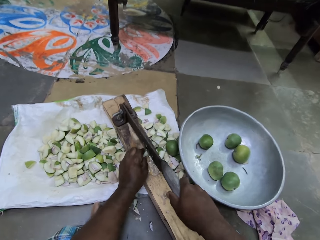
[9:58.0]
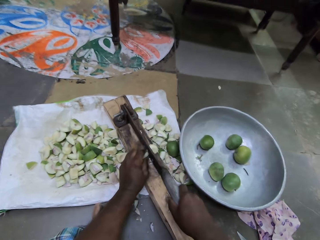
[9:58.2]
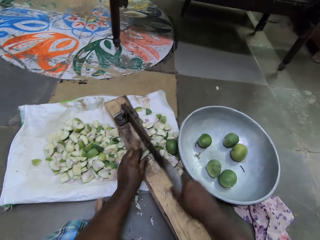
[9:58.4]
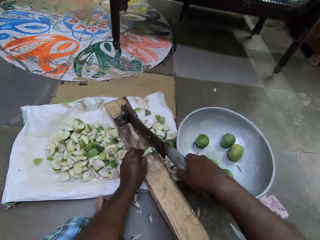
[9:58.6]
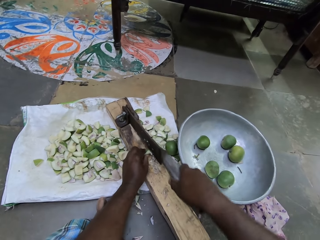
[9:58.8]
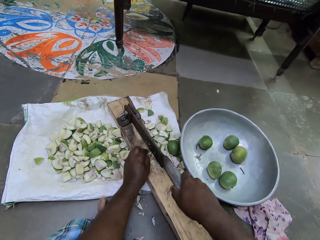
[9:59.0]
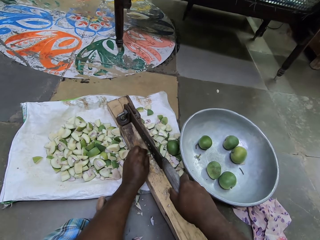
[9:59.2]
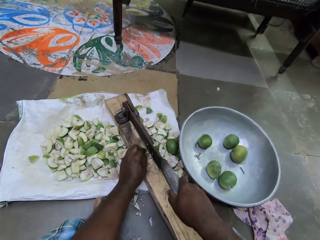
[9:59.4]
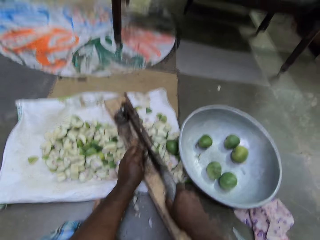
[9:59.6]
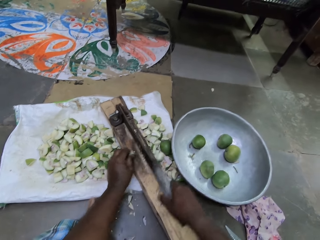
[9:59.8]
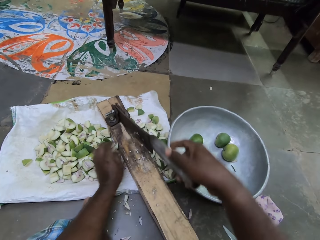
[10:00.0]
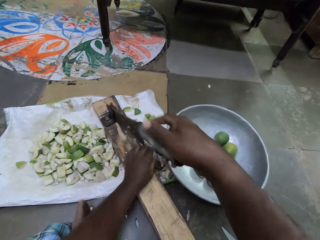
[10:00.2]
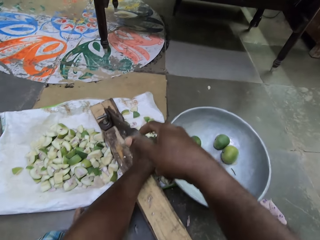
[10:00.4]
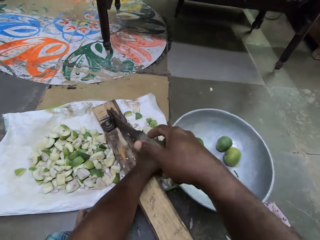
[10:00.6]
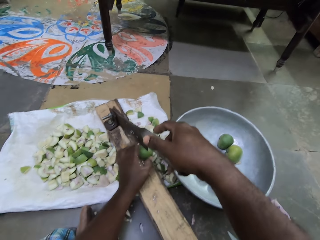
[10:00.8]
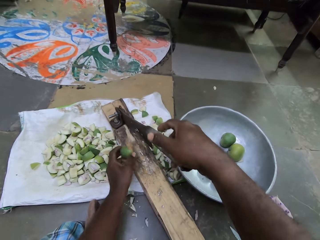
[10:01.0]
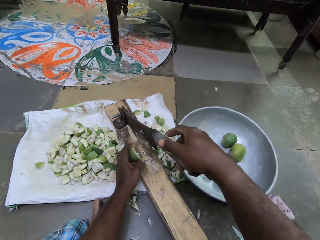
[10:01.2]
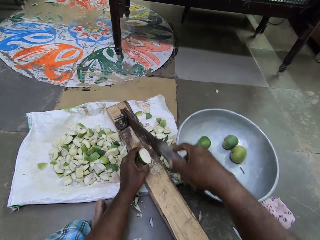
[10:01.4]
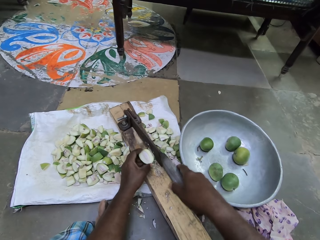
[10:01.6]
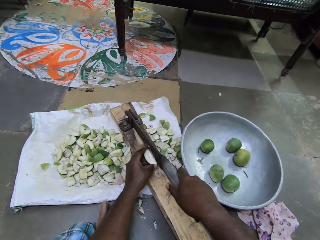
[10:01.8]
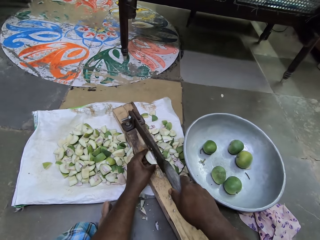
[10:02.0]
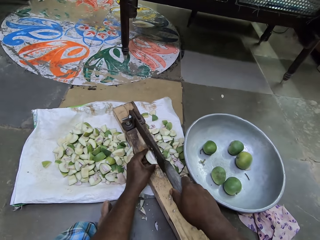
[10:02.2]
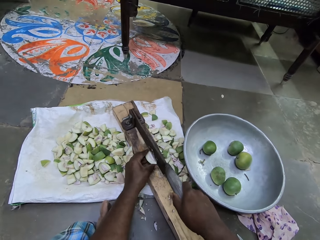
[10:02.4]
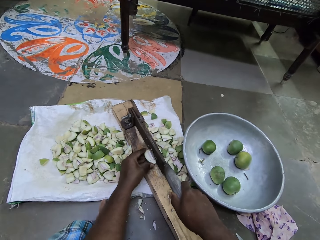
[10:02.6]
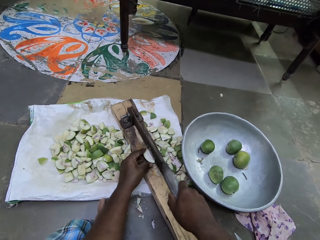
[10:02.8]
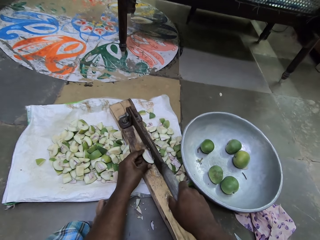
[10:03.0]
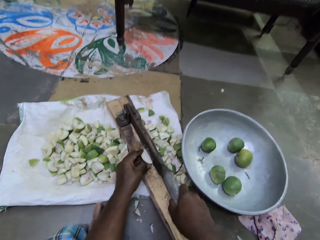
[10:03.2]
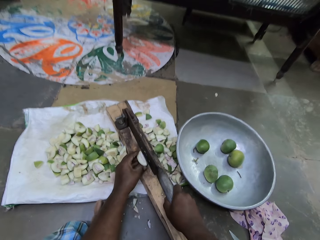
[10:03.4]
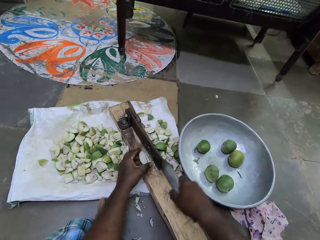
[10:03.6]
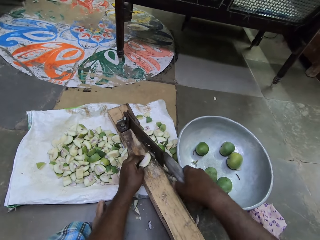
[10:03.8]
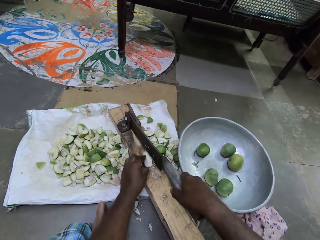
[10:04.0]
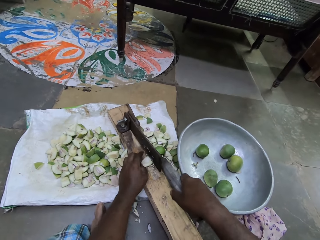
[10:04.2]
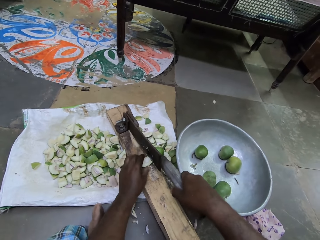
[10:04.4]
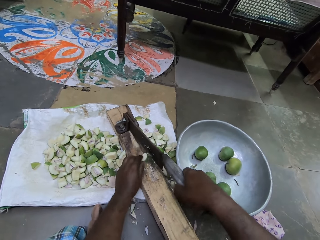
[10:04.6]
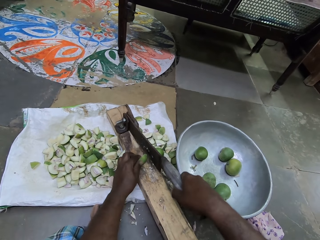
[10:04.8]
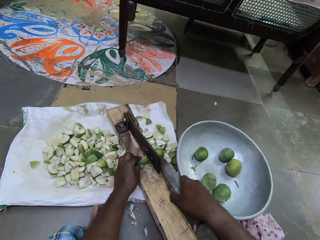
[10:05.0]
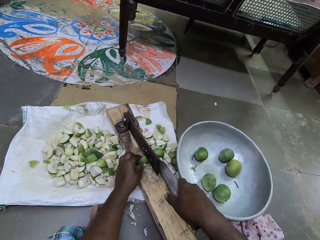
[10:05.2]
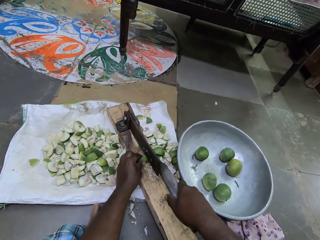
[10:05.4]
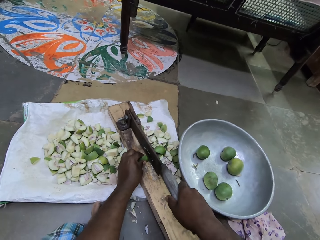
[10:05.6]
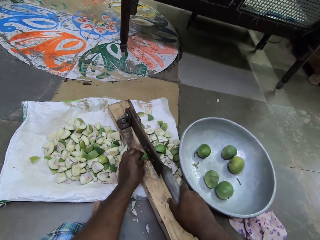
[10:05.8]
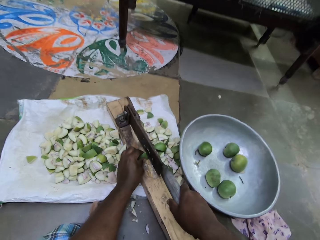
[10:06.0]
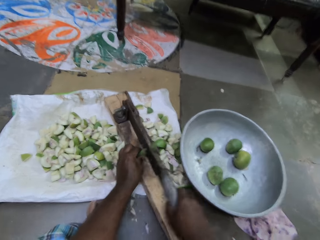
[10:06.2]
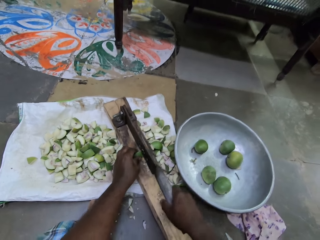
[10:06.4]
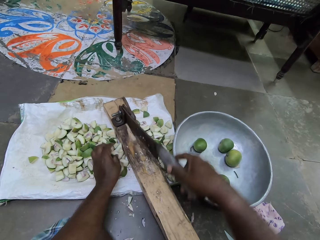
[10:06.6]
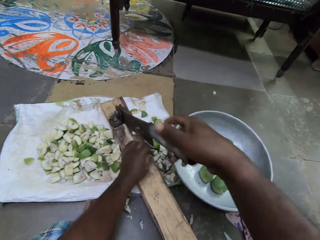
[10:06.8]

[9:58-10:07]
The camera wearer picks a cut portion of the pear on the ground with her left hand. She places the cut portion of the pear in her left hand in the clever cutter. She slices the cut portion of the pear in her left hand with the clever cutter with her right hand.

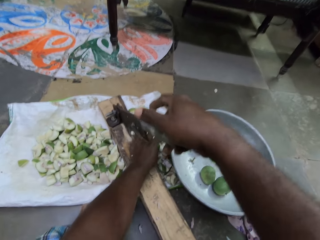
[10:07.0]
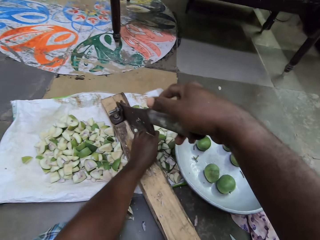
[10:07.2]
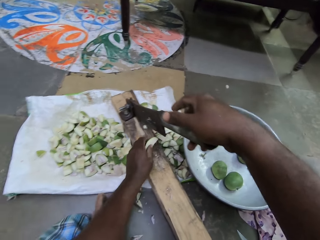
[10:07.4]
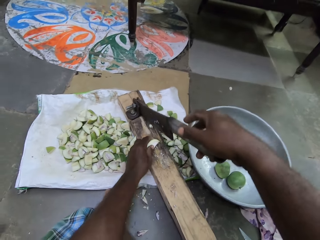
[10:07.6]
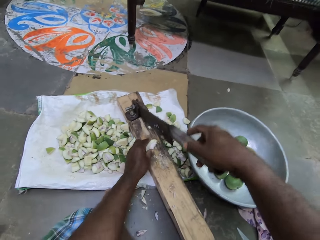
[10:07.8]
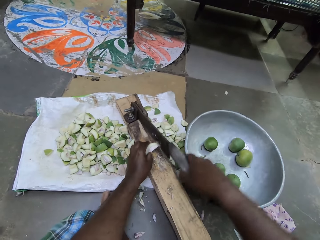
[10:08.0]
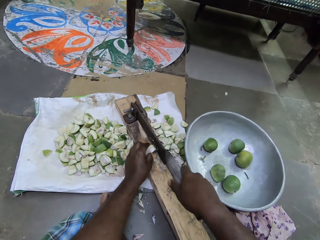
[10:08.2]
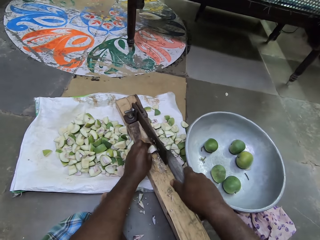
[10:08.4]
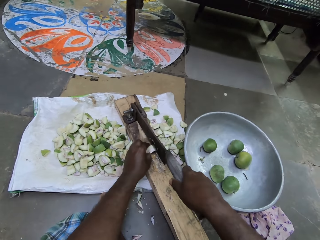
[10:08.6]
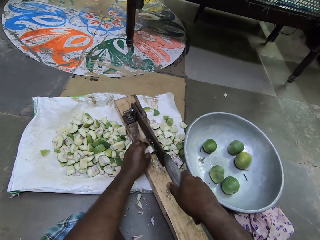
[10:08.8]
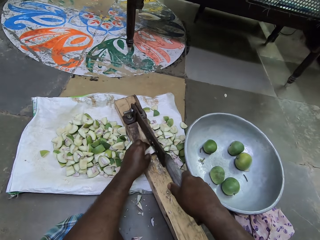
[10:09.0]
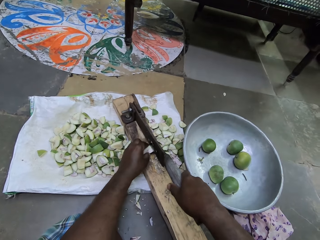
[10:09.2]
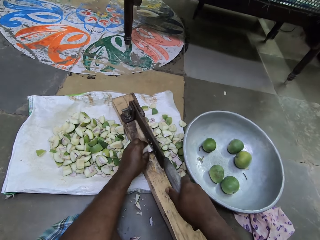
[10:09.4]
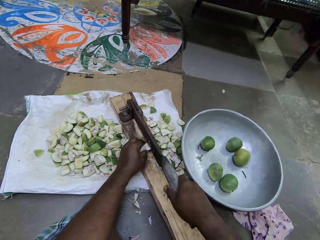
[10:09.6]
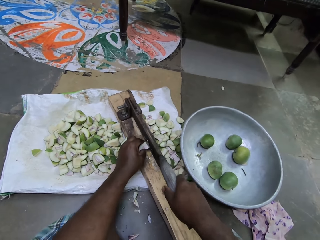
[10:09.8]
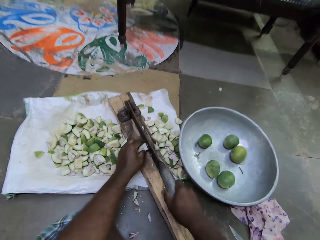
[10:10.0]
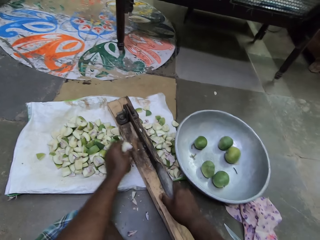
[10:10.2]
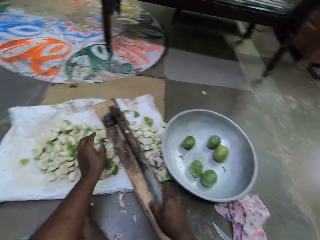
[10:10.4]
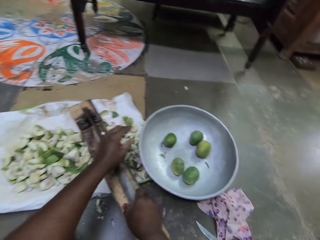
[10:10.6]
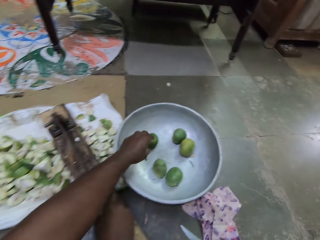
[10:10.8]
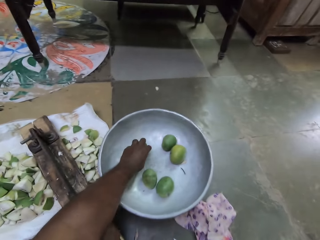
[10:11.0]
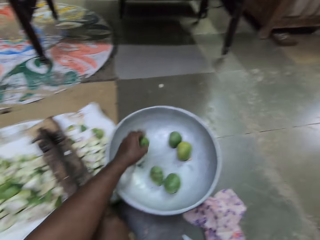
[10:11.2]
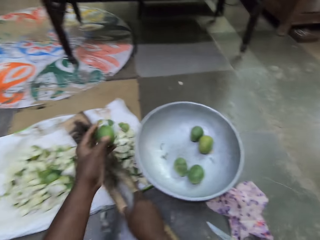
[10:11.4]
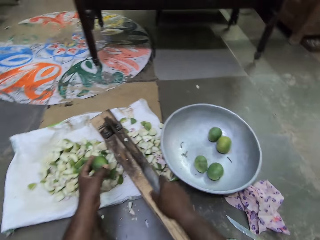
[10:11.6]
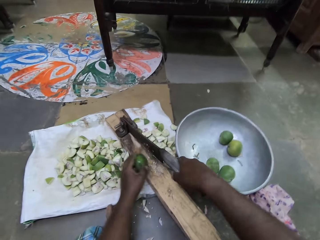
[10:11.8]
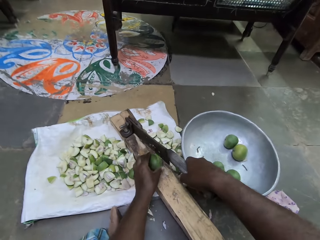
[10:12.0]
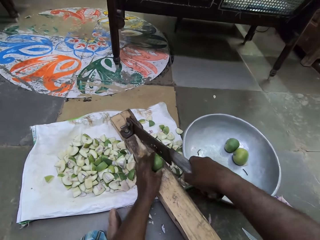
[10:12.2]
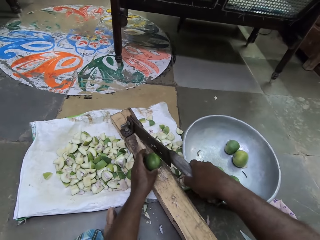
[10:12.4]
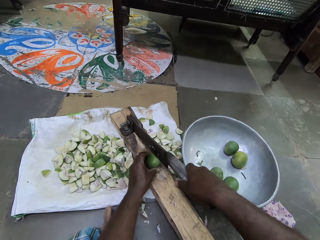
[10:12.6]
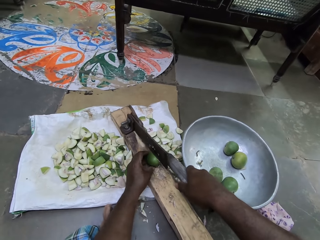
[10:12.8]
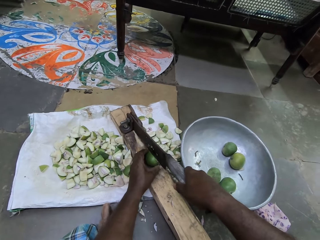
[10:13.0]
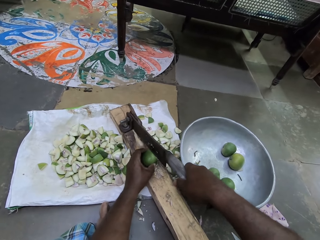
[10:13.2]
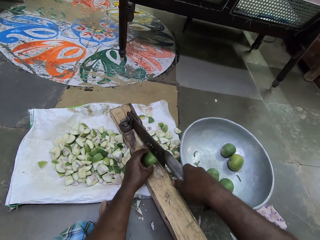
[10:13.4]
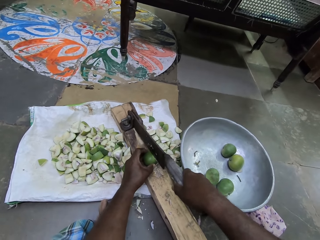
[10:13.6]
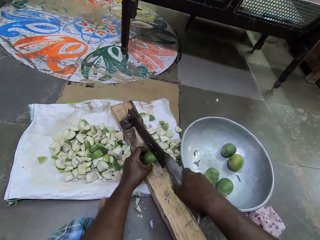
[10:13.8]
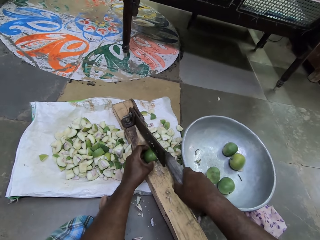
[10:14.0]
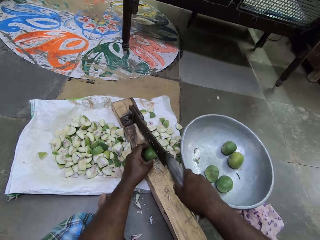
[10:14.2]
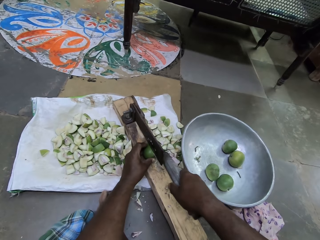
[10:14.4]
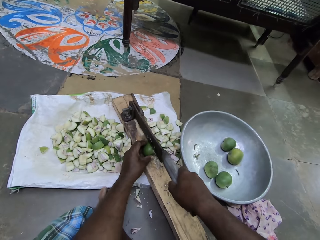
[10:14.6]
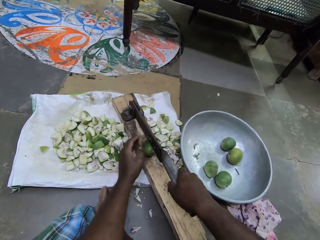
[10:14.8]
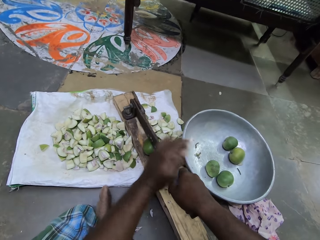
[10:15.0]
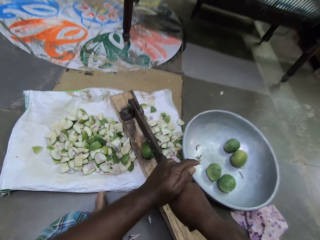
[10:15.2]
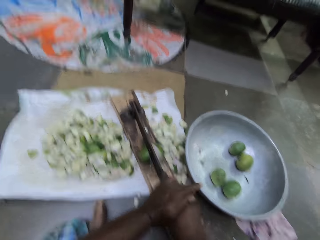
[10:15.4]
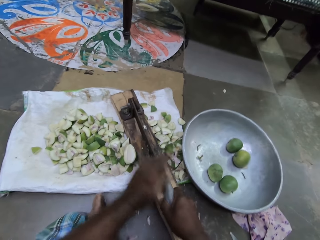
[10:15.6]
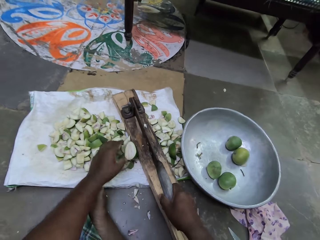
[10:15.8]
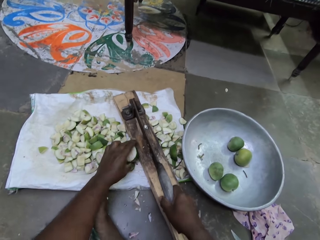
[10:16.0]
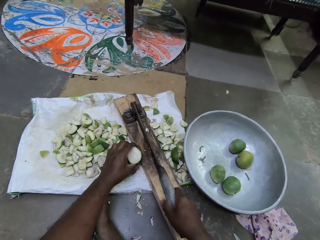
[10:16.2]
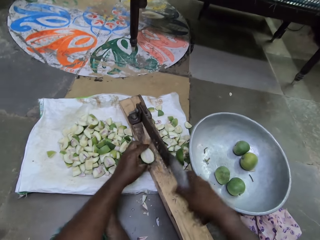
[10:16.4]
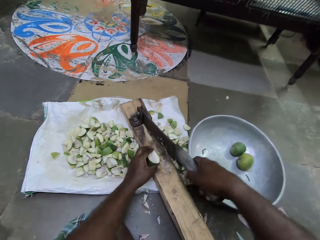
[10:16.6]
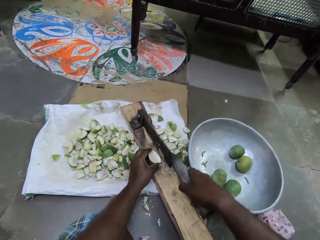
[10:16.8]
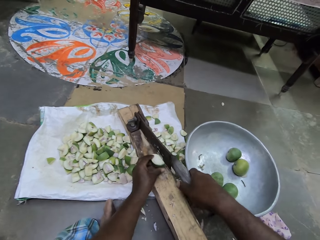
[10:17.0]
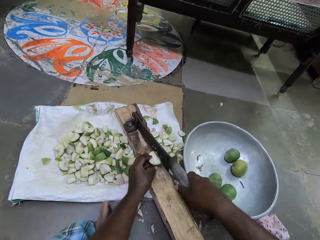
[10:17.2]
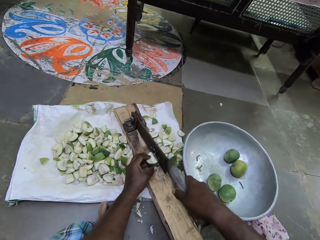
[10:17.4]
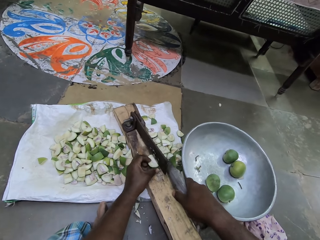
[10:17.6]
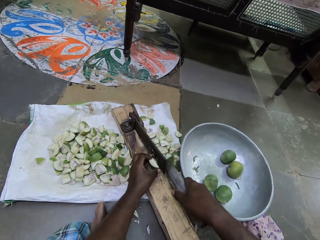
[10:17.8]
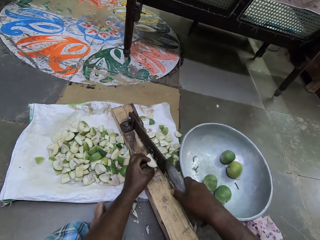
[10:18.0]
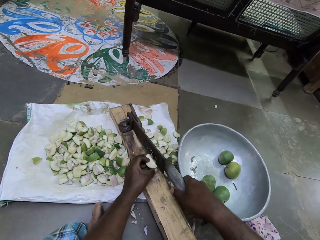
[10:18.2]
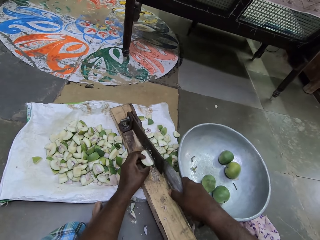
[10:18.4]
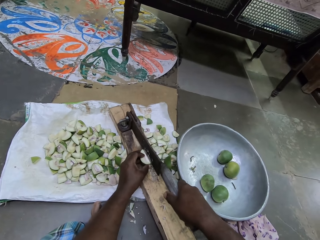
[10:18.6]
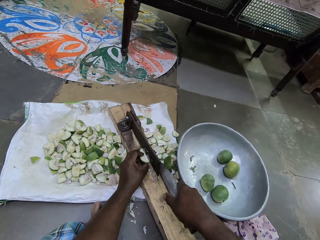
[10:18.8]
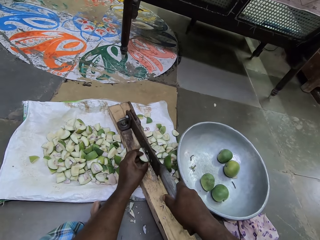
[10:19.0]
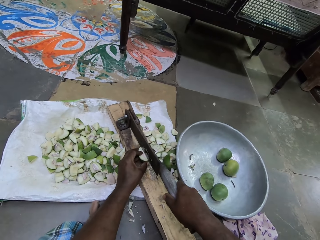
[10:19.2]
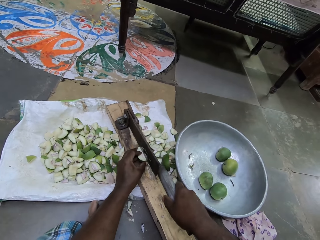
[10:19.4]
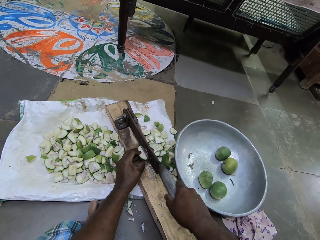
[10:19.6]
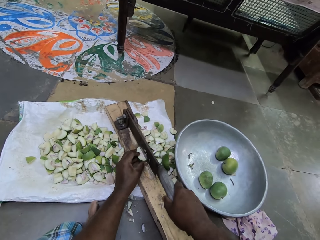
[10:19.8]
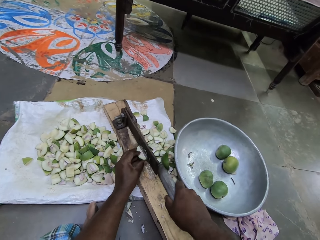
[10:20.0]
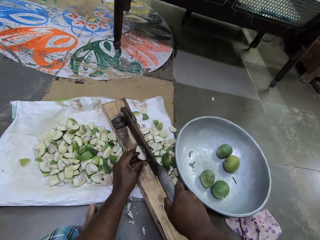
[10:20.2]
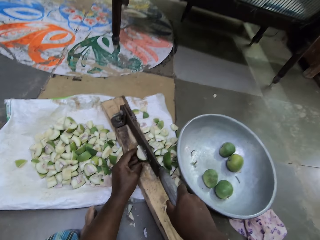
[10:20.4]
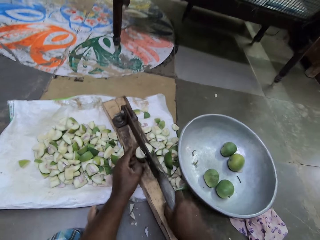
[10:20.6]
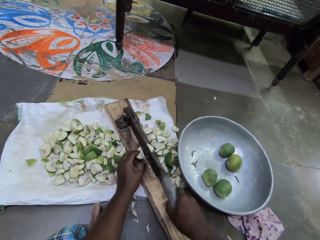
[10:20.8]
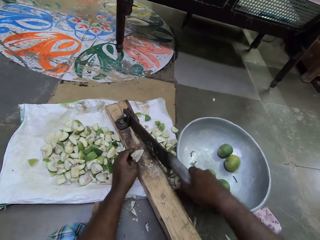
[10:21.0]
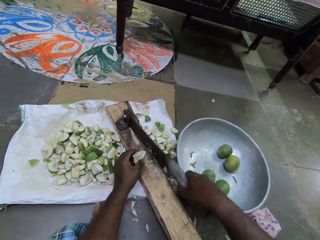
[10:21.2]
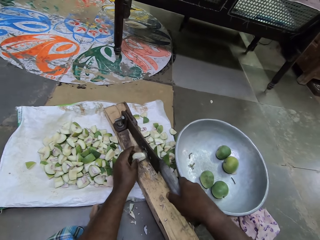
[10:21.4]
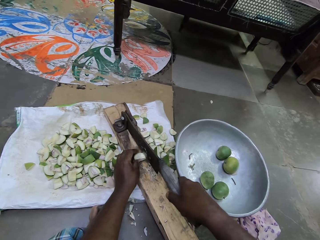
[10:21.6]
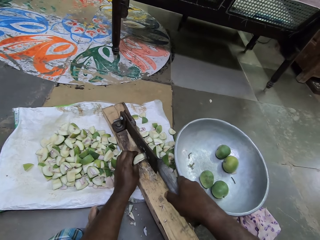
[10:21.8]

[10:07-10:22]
The camera wearer puts a mango piece with the rest. She picks a cut portion of the pear on the ground with her left hand. She places the cut portion of the pear in her left hand in the clever cutter. She slices the cut portion of the pear in her left hand with the clever cutter with her right hand. She puts the mango piece with the rest. She picks a pear in the container on the ground with her left hand. She places the pear in the clever cutter with her left hand. She slices the pear with the clever cutter with both hands. She picks a cut portion of the pear on the ground with her left hand. She places the cut portion of the pear in her left hand in the clever cutter. She slices the cut portion of the pear in her left hand with the clever cutter with her right hand.
